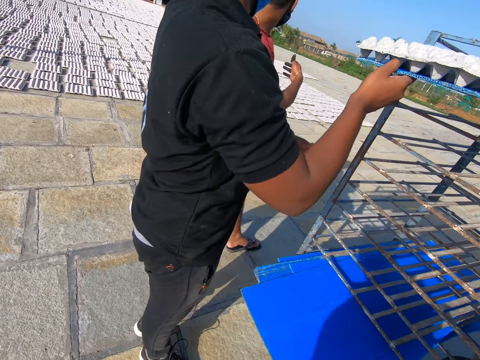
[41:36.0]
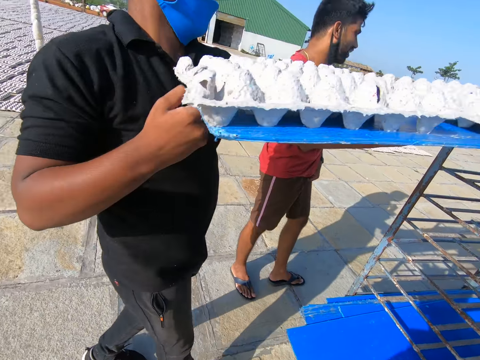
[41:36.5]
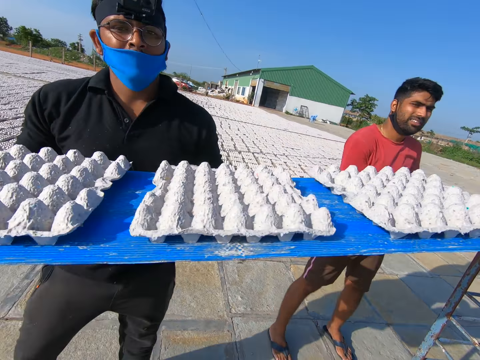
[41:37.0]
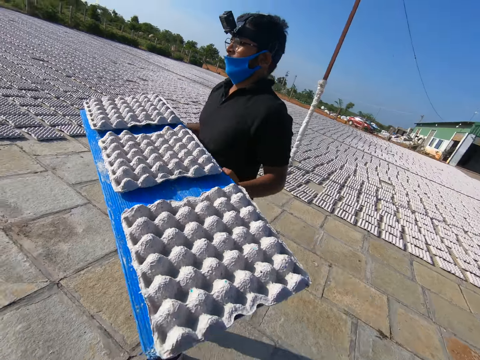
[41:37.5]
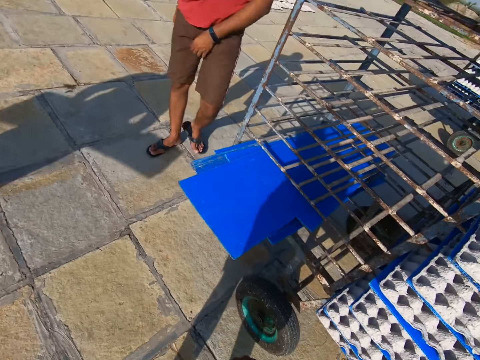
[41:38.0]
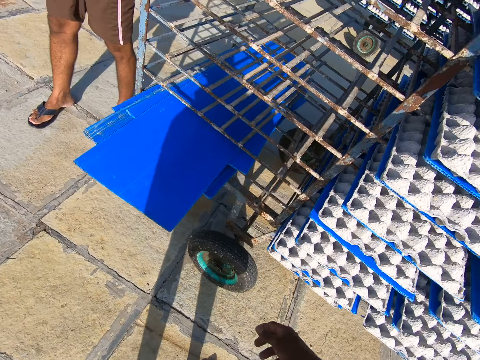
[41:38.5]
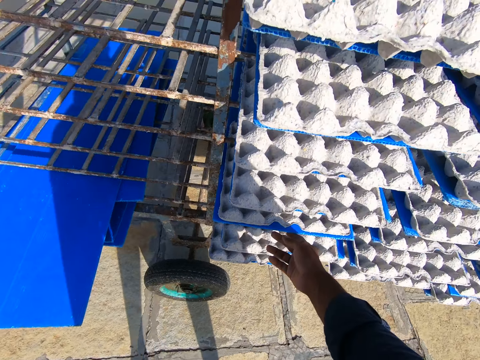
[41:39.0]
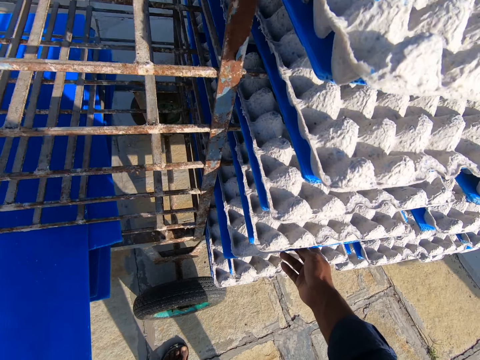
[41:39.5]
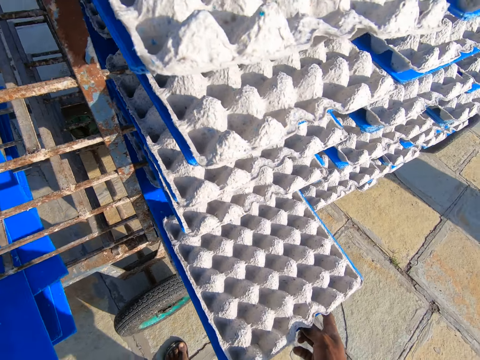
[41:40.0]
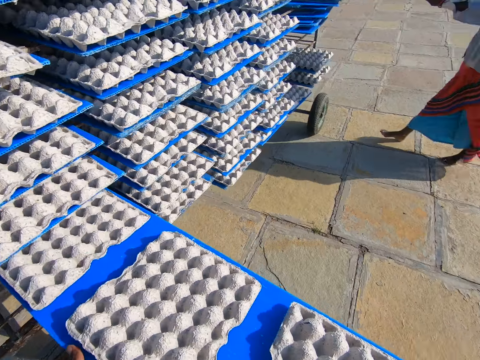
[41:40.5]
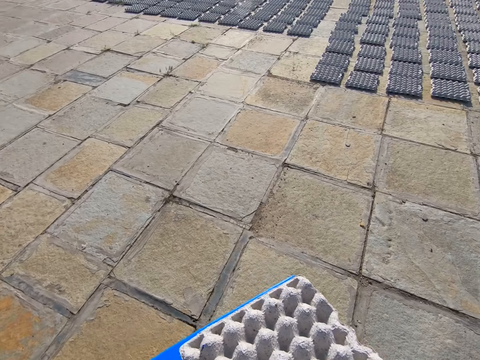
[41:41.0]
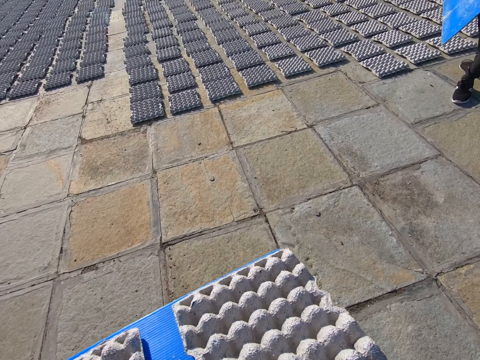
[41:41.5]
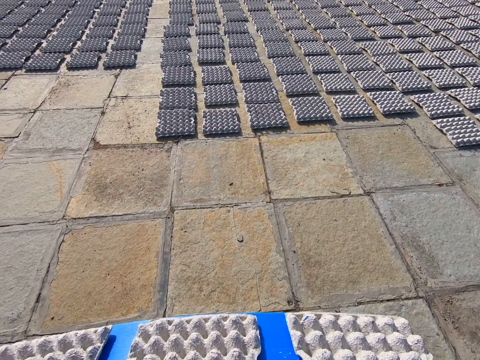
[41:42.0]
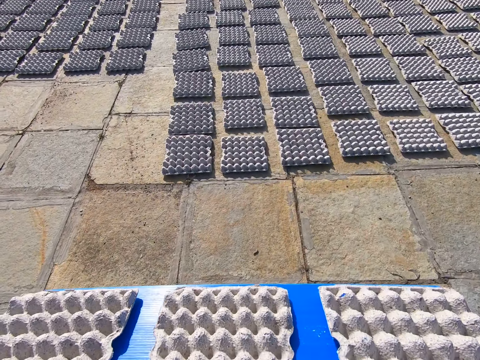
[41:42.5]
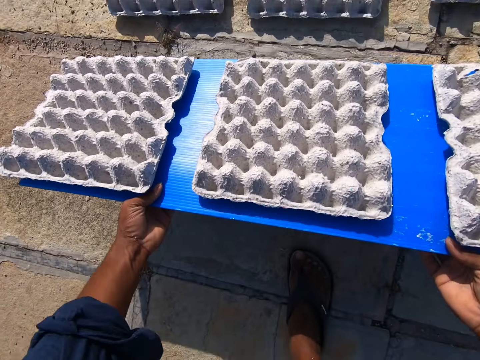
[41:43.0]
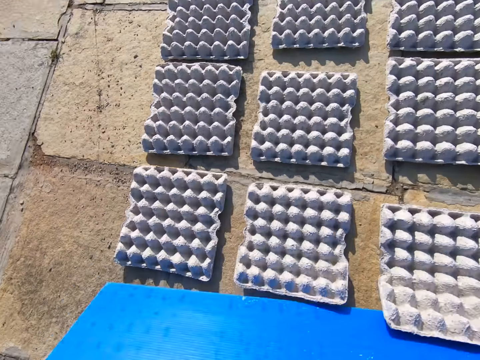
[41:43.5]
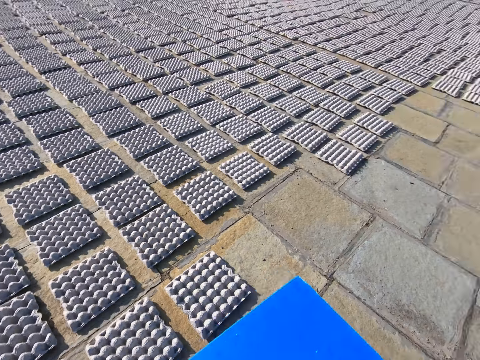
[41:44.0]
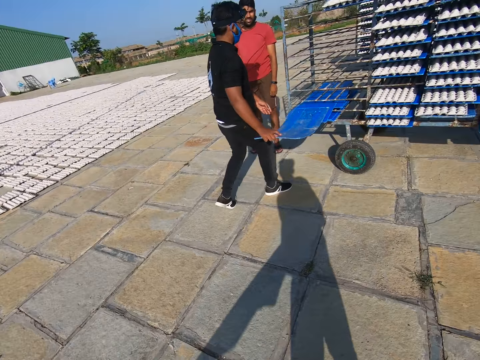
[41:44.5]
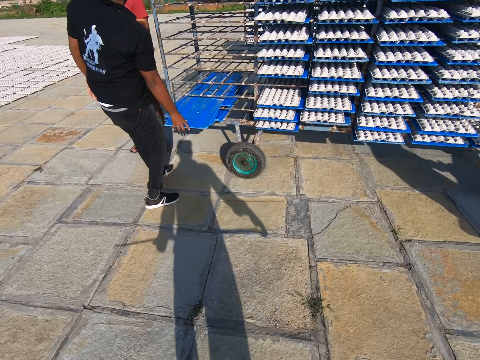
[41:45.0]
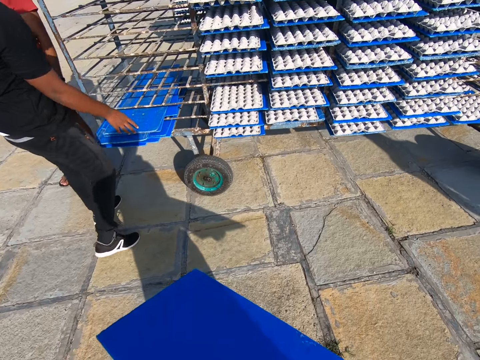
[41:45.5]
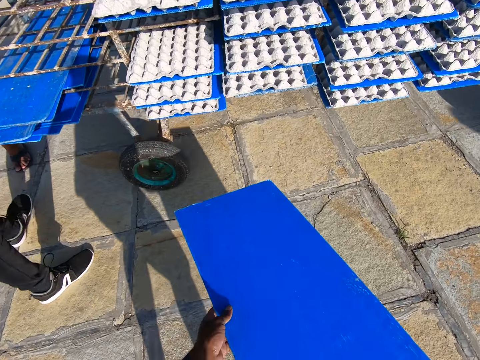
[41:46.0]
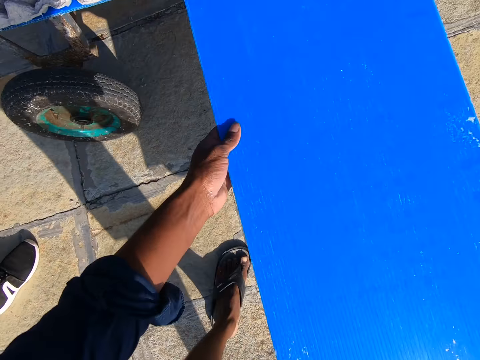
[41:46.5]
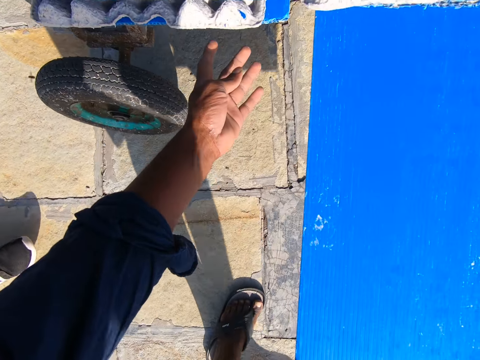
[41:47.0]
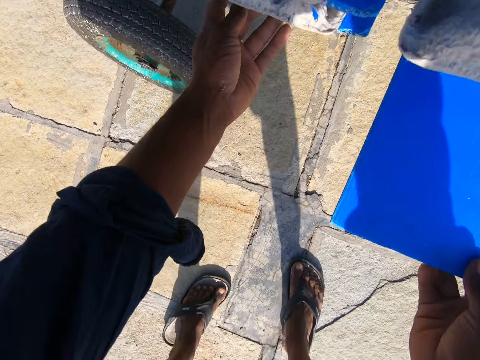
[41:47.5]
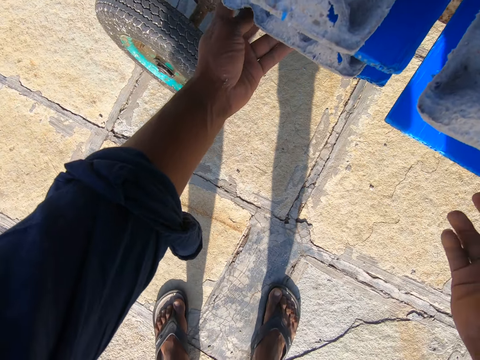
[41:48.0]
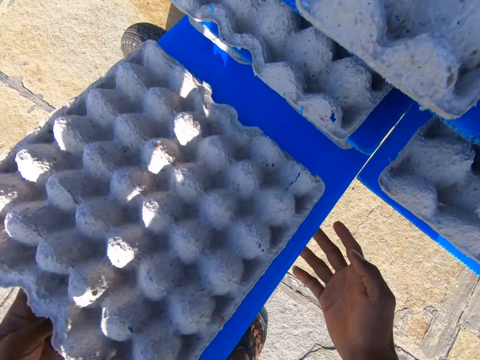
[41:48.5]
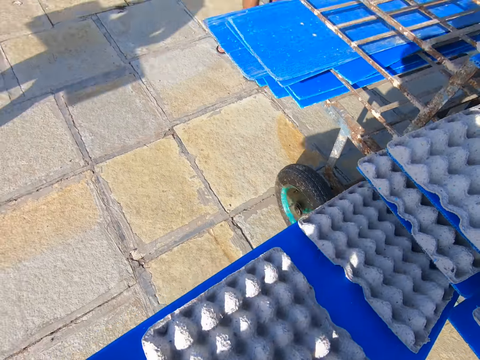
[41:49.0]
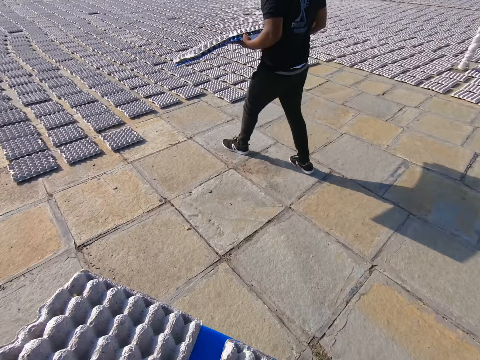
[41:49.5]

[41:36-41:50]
A man pulls out a tray of crates from the crate wheel with his hands. The camera wearer touches something and pulls out a tray of crates from the crate wheel with his hands. He walks towards the crates on the floor with the tray of crates in his hands. He spreads the crates on the tray on the floor with his hands and puts something down. The man puts the tray in his hands into the crate wheel. The camera wearer looks around. He walks towards the crate wheel with the tray in his hands. He puts the tray in his hands into the crate wheel. He touches something and pulls out a tray of crates from the crate wheel with his hands.

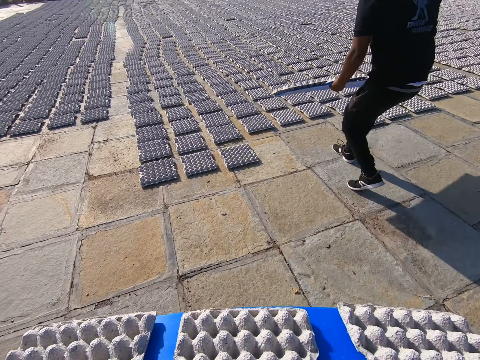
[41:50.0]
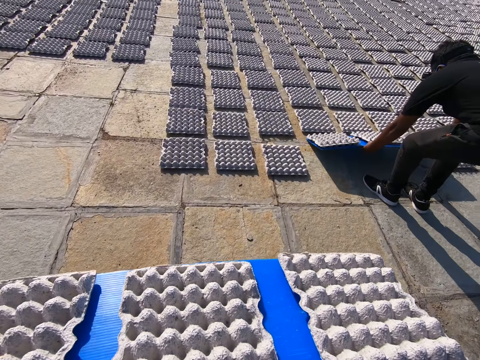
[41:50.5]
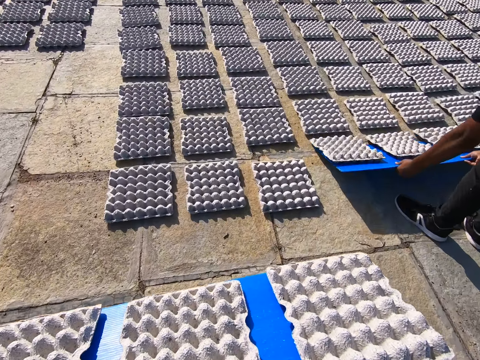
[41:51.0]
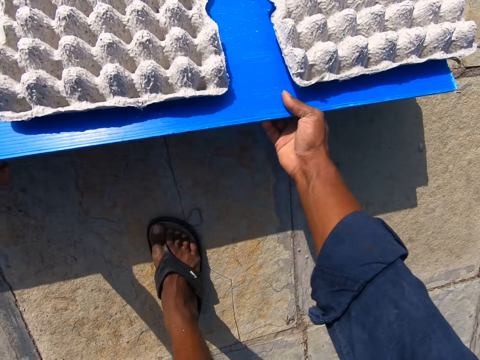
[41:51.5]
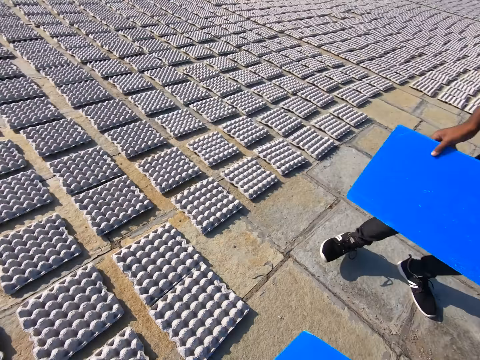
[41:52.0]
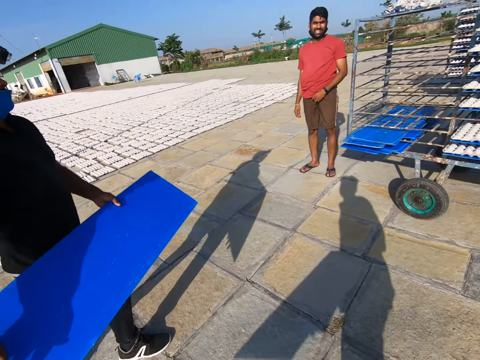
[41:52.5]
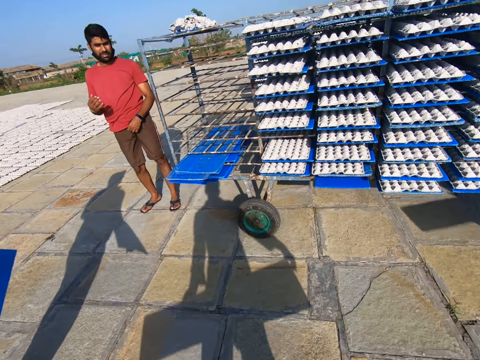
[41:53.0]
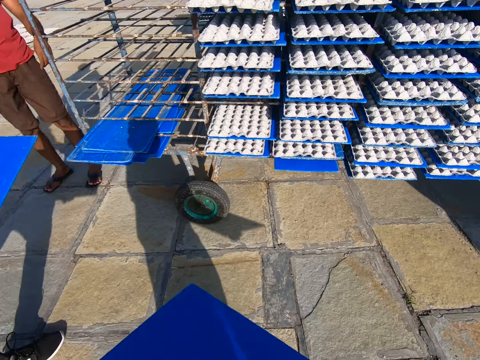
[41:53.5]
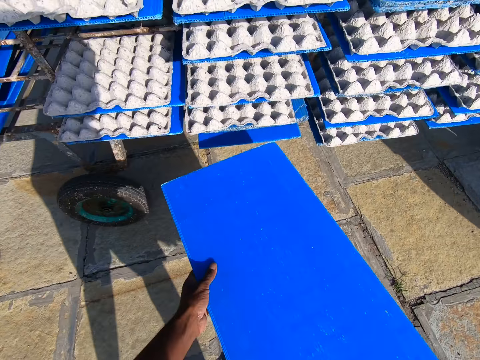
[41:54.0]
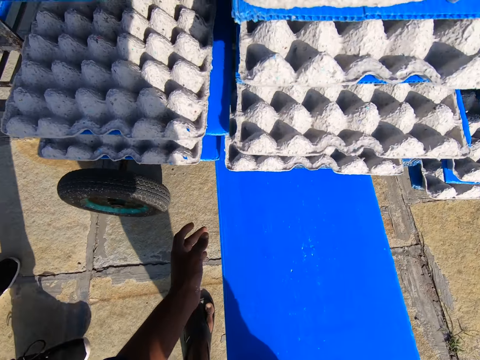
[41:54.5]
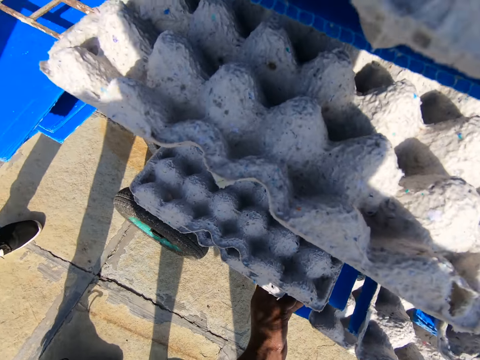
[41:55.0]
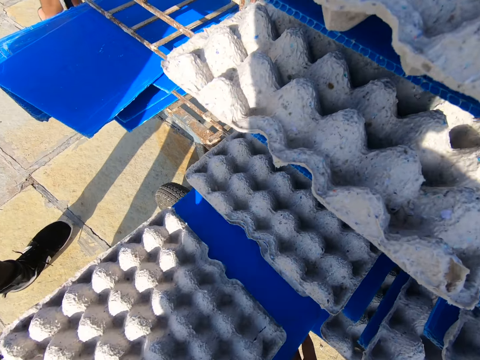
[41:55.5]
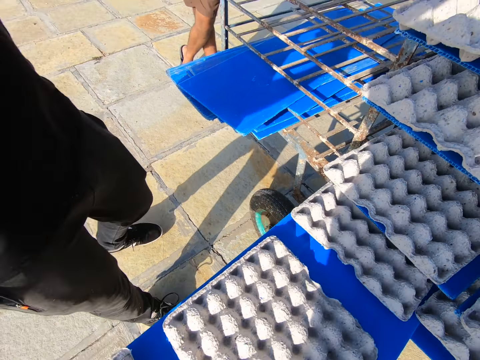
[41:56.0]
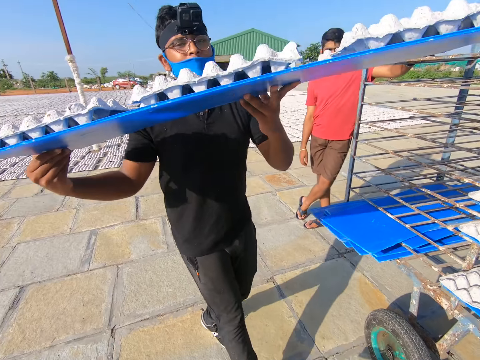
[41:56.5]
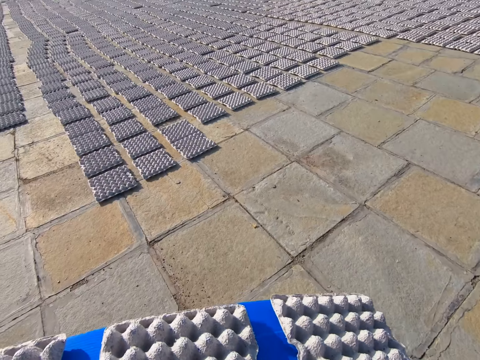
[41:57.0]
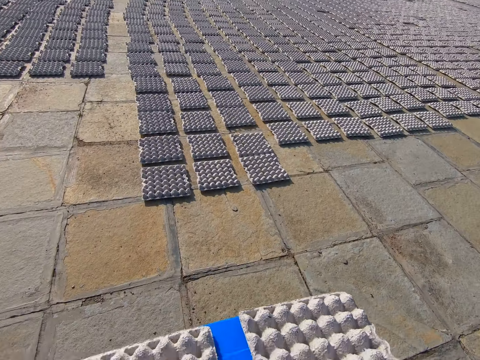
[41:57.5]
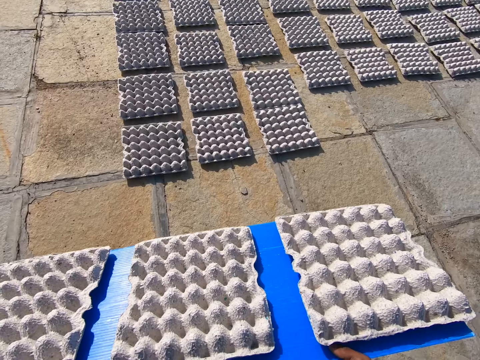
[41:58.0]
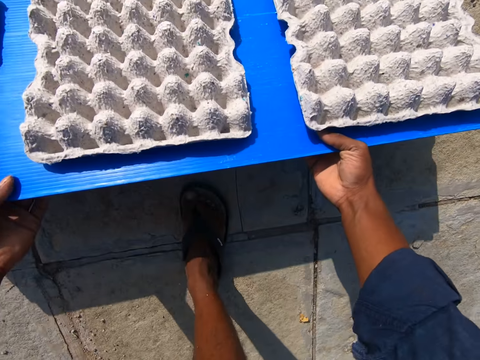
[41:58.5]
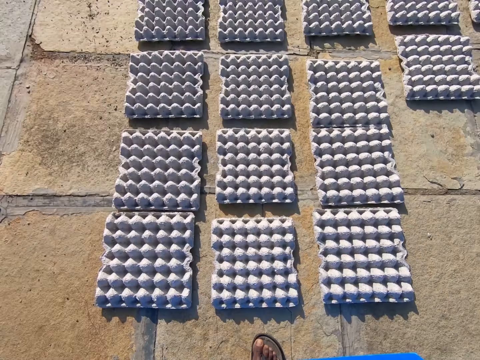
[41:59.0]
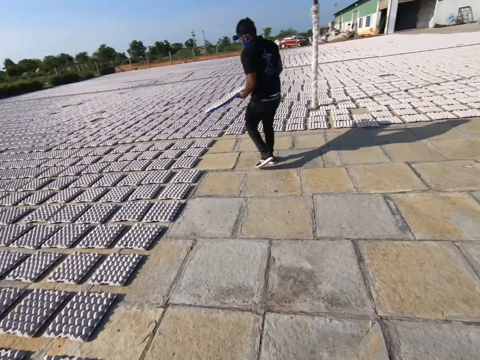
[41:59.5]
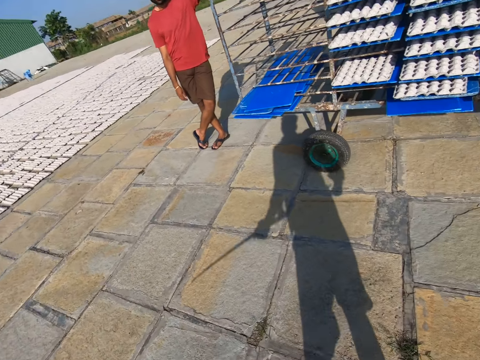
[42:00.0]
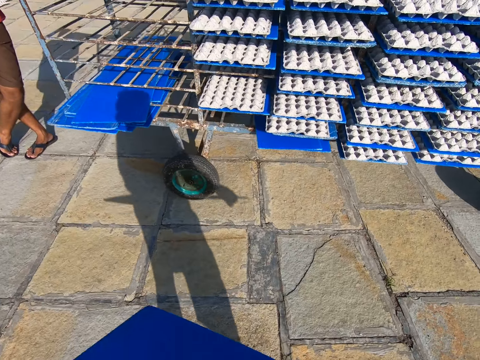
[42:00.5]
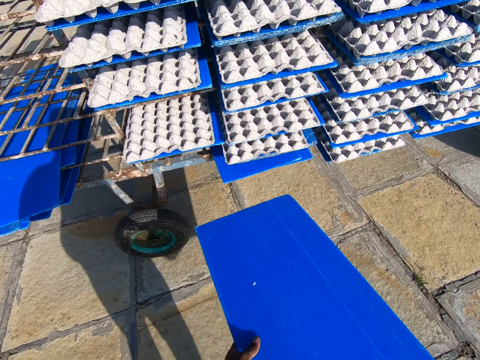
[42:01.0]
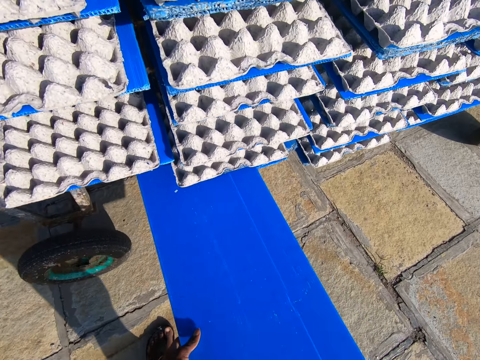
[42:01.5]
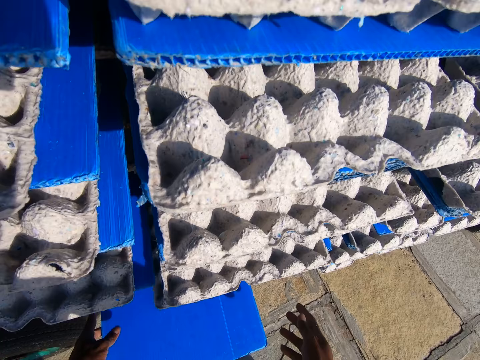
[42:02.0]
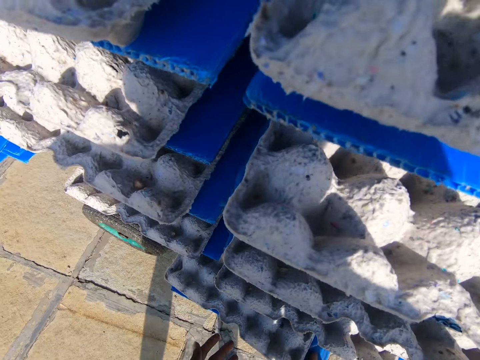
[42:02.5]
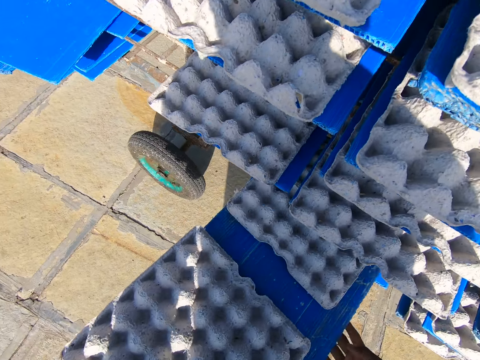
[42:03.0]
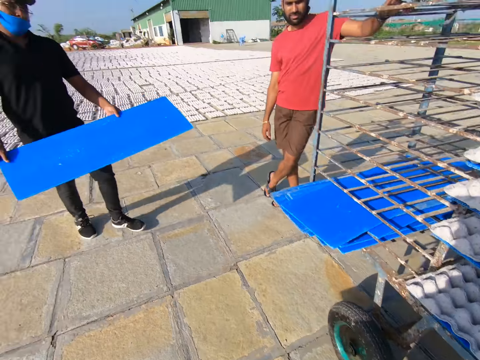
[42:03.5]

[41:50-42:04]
A man spreads the crates on the tray on the floor with his hands. The camera wearer walks. He spreads the crates on the tray on the floor with his hands and puts something down. The man walks towards the crate wheel with the tray in his hands. The camera wearer walks towards the crate wheel with the tray in his hands. He puts the tray in his hands into the crate wheel. He touches something and pulls out a tray of crates from the crate wheel with his hands. The man pulls out a tray of crates from the crate wheel with his hands. The camera wearer walks towards the crates on the floor with the tray of crates in his hands. He spreads the crates on the tray on the floor with his hands. He walks towards the crate wheel with the tray in his hands. He looks around. He puts the tray in his hands into the crate wheel. He pulls out a tray of crates from the crate wheel with his hands. He touches something.
